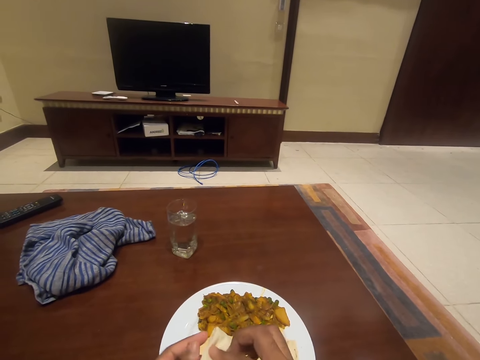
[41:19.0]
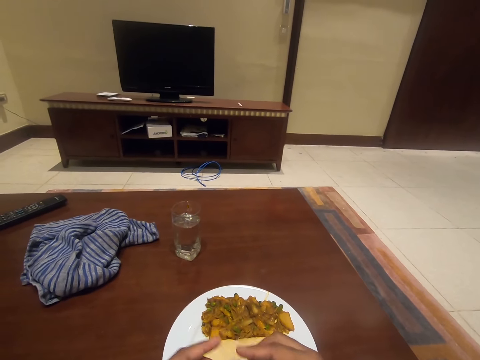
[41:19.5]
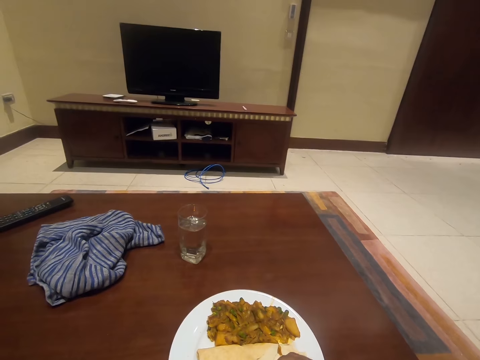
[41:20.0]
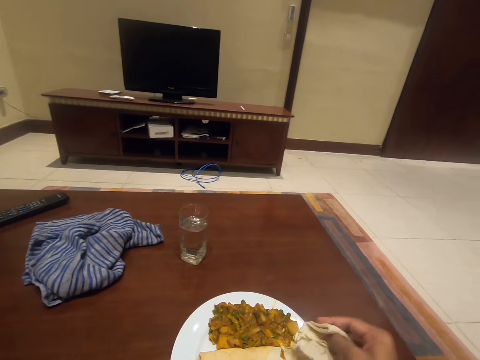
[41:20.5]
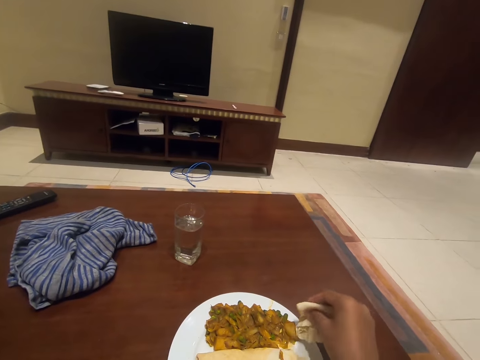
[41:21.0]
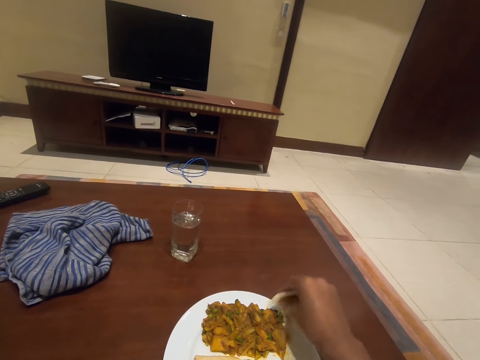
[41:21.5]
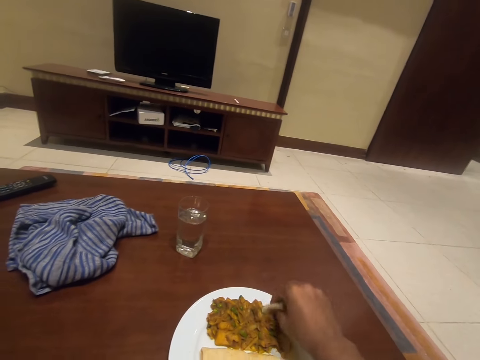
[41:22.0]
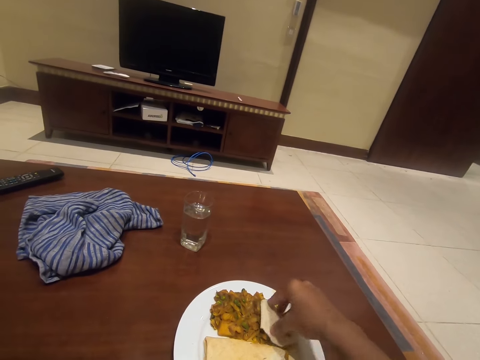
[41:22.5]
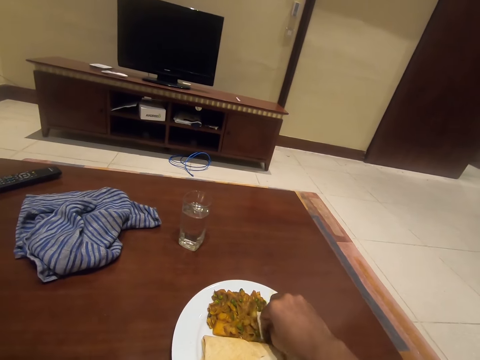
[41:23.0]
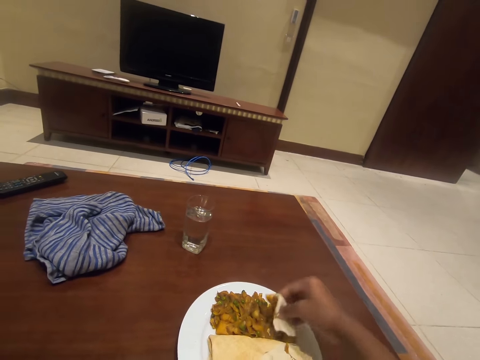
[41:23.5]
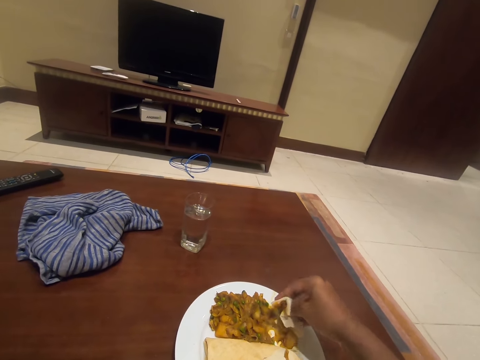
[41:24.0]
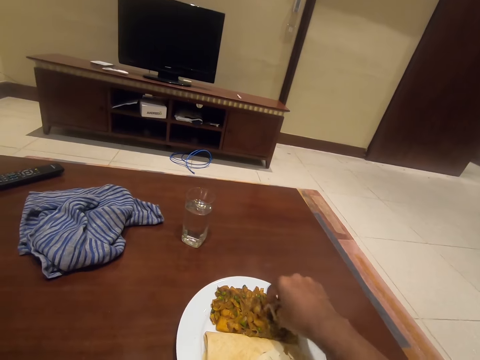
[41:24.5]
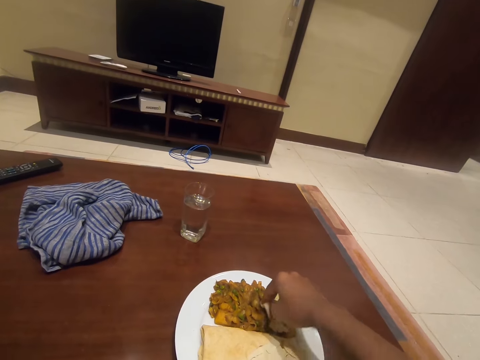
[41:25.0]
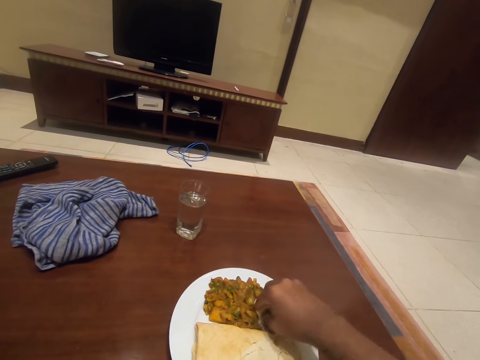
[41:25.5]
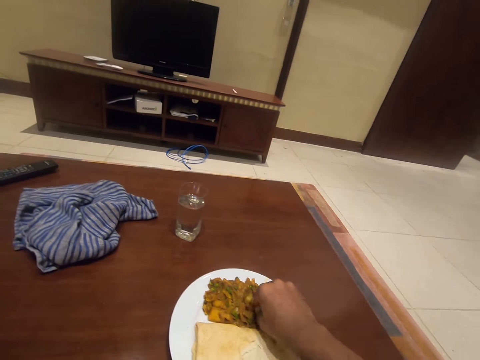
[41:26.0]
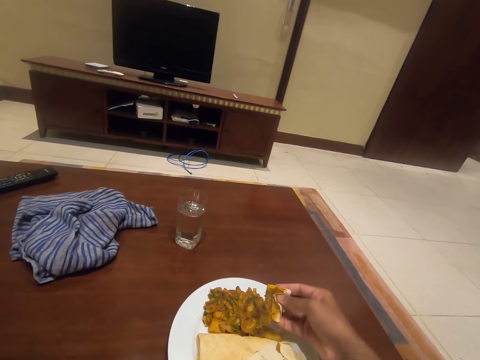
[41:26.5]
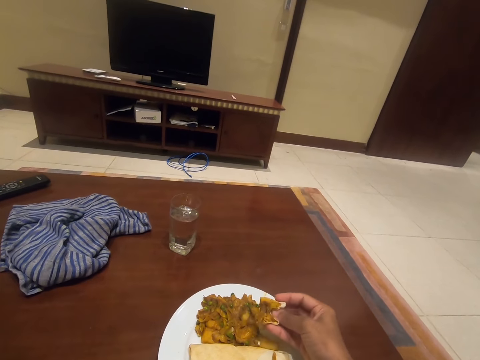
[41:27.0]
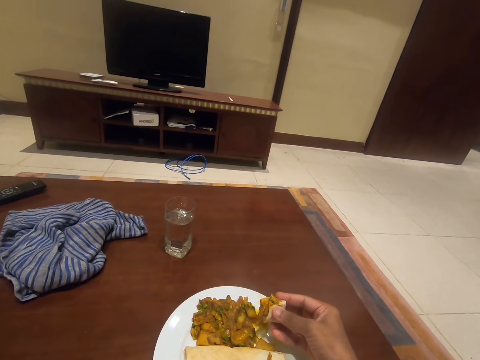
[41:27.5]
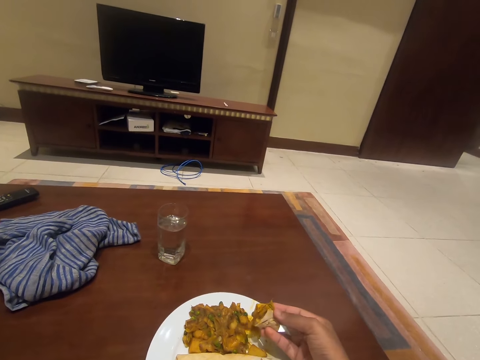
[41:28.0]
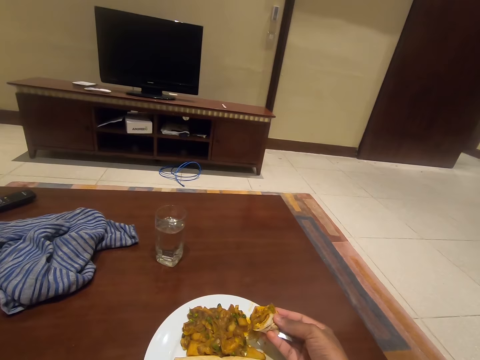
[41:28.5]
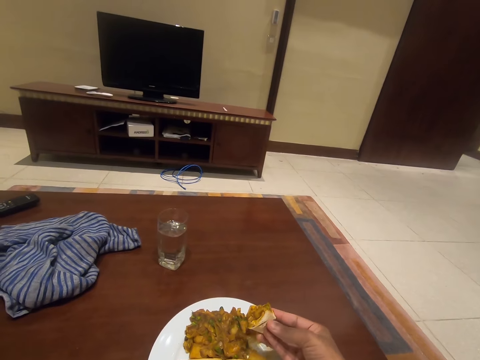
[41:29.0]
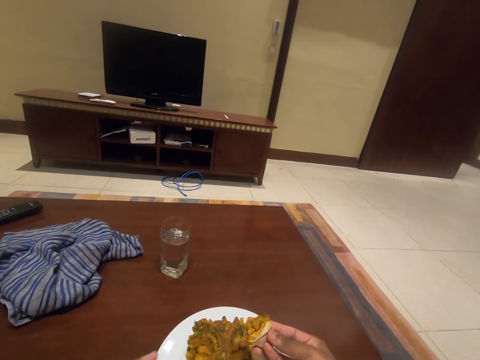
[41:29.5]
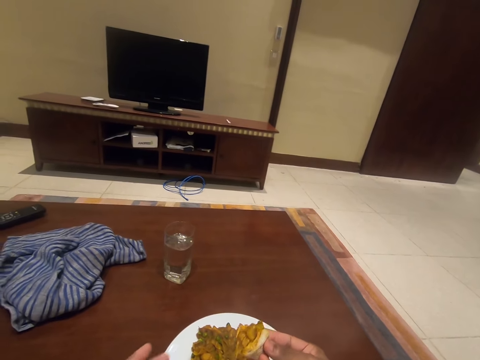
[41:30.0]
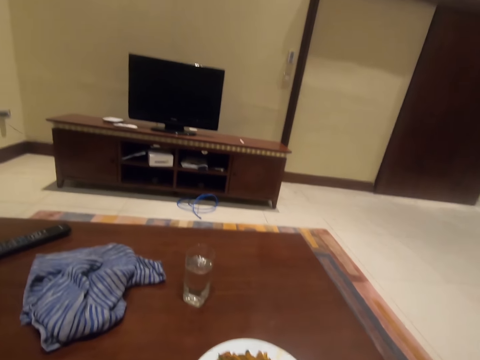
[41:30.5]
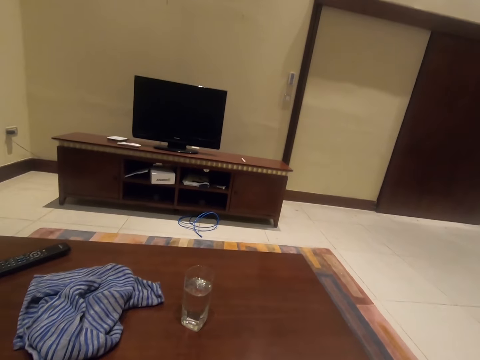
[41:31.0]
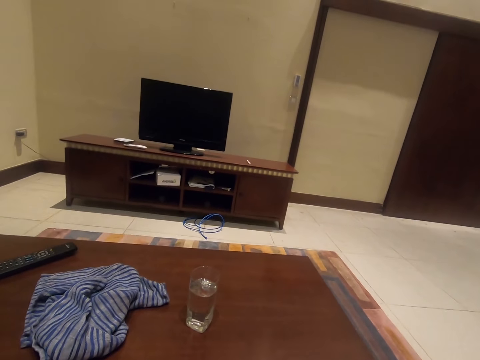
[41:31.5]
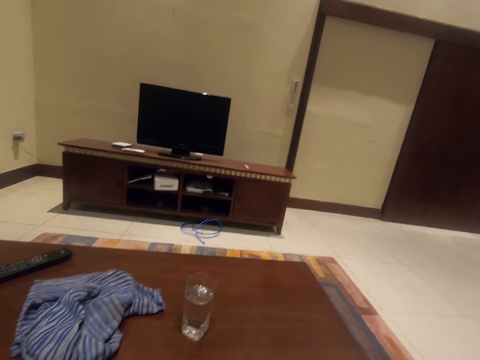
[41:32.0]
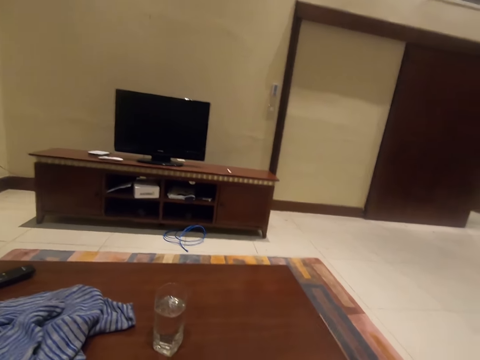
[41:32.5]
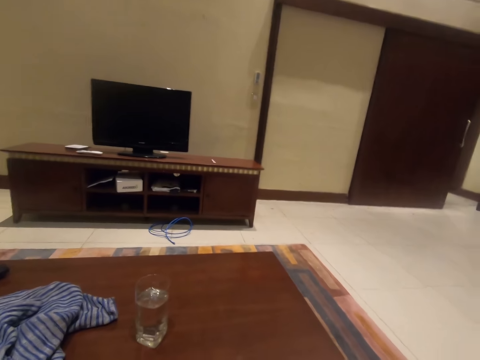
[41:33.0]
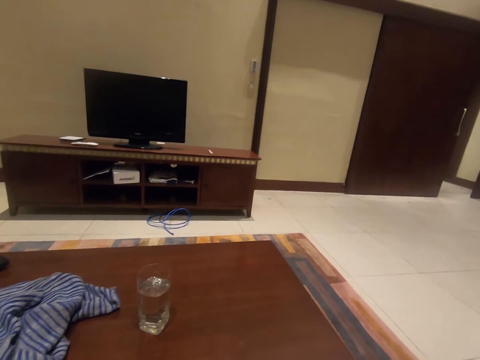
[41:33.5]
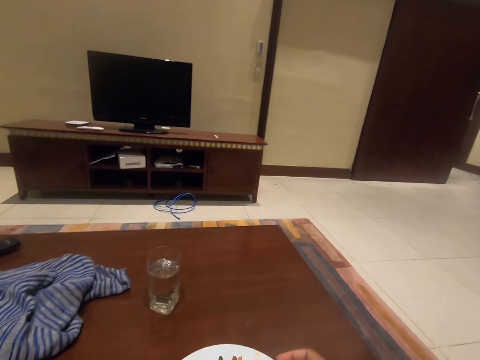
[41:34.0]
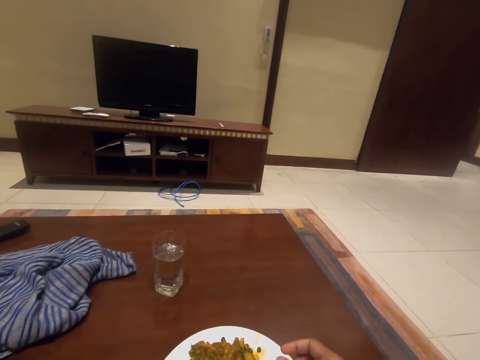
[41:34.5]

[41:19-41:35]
The camera wearer scoops the food with the dough from the plate. They eat the food.

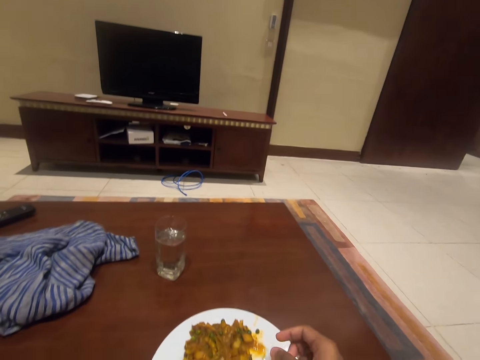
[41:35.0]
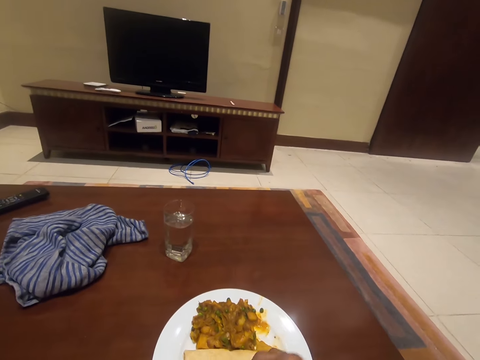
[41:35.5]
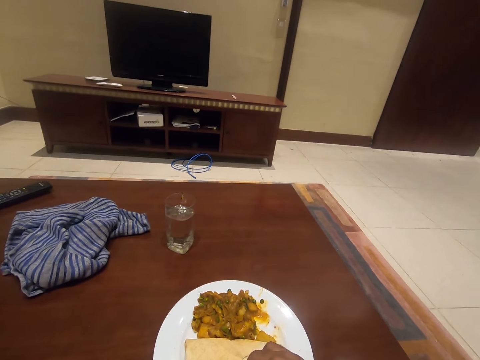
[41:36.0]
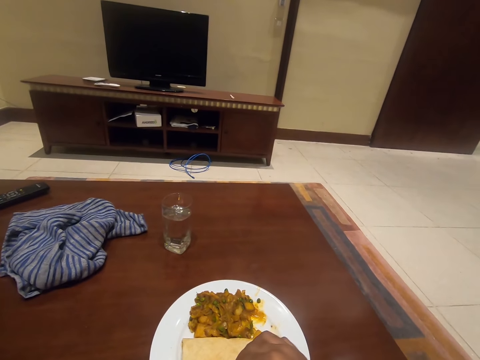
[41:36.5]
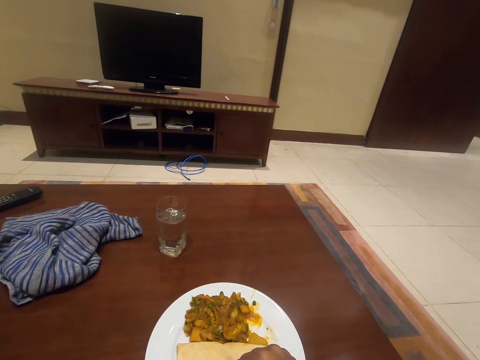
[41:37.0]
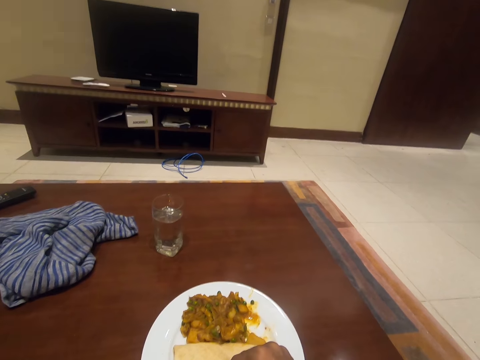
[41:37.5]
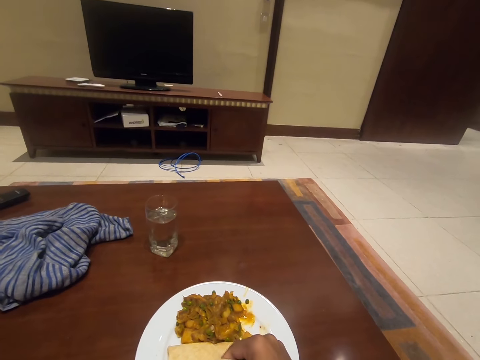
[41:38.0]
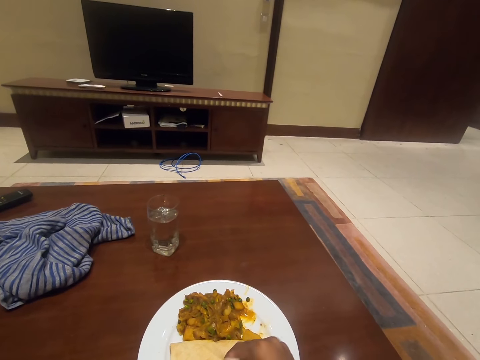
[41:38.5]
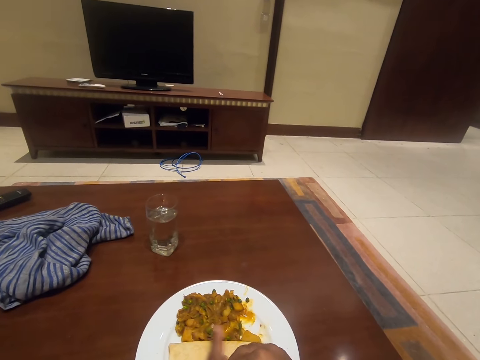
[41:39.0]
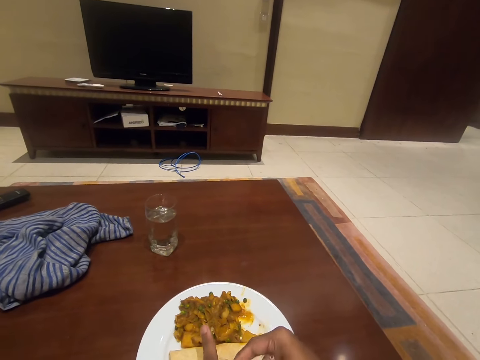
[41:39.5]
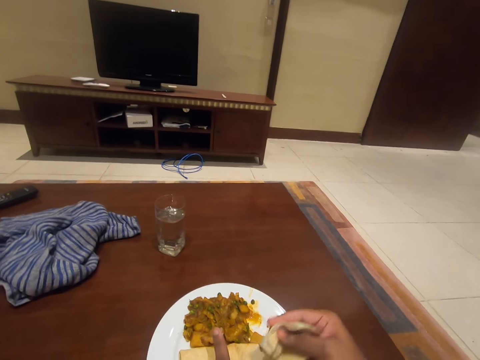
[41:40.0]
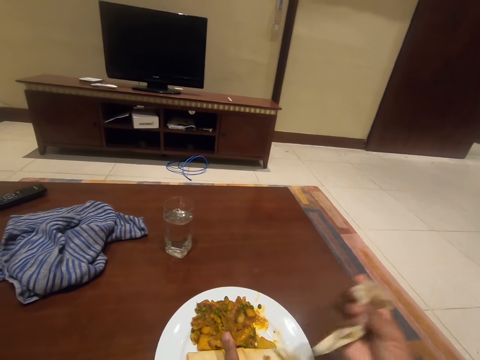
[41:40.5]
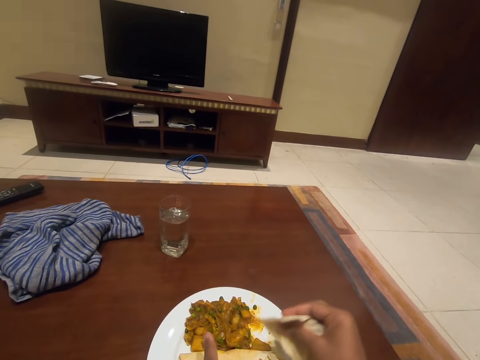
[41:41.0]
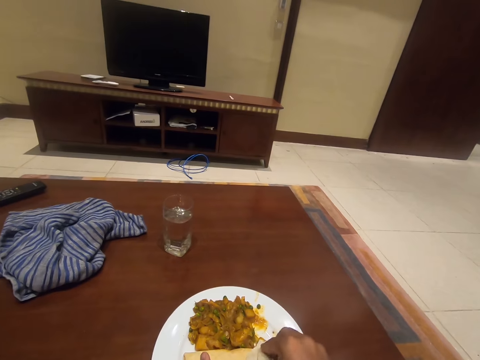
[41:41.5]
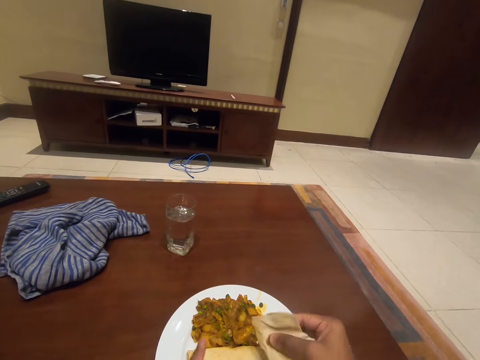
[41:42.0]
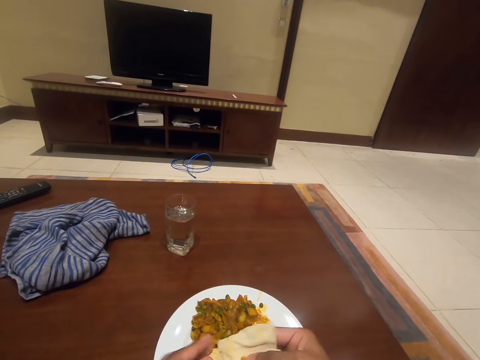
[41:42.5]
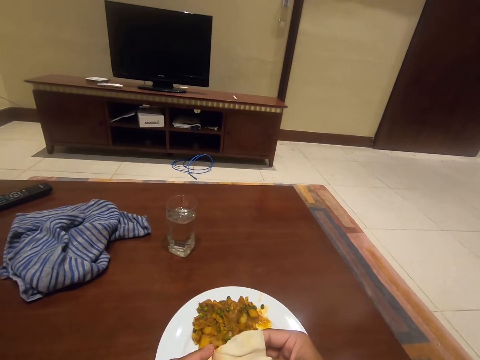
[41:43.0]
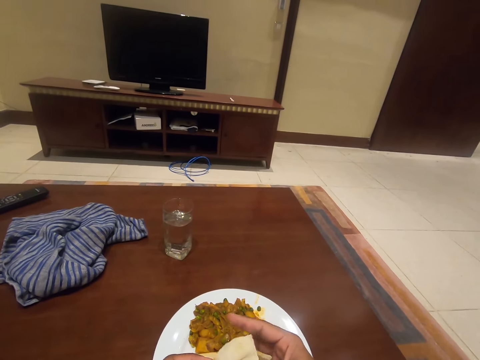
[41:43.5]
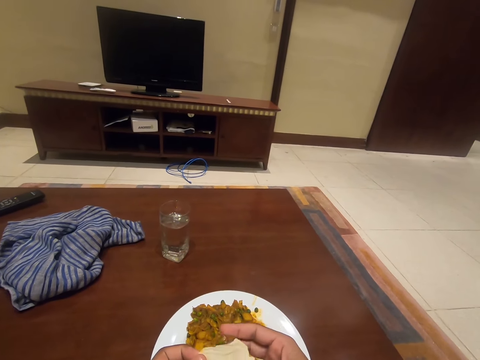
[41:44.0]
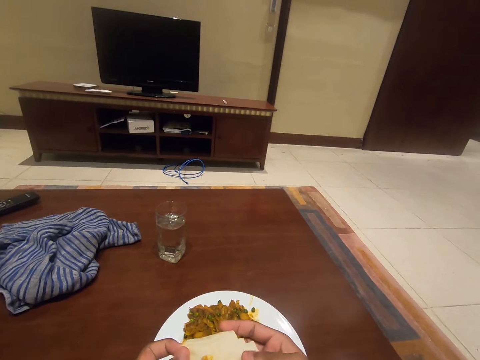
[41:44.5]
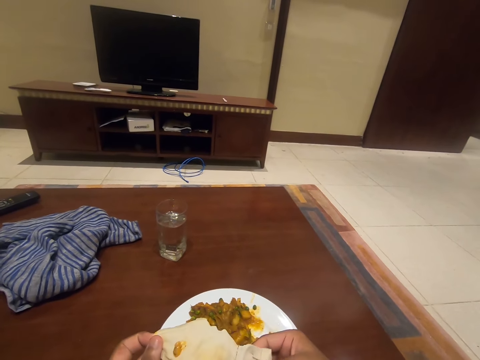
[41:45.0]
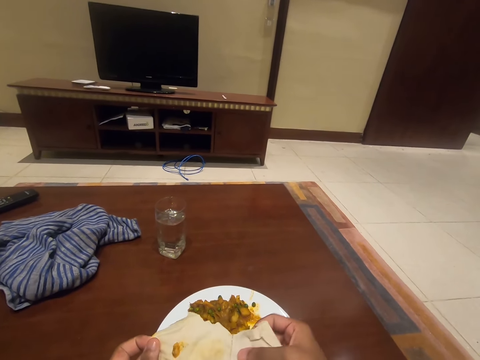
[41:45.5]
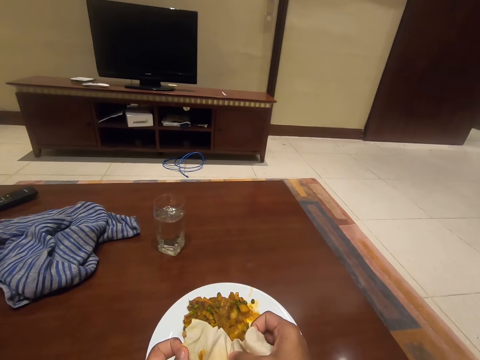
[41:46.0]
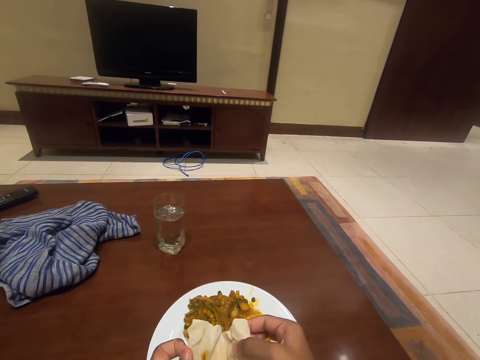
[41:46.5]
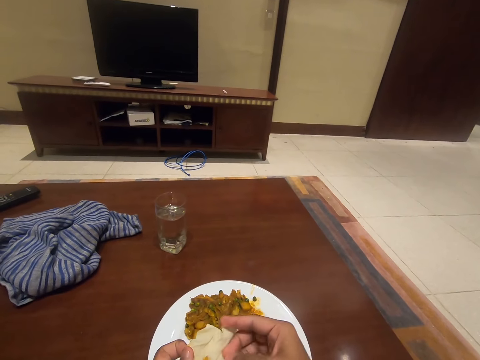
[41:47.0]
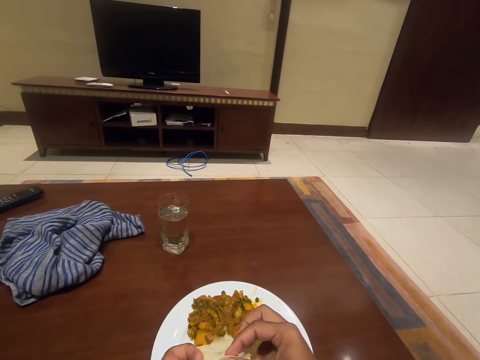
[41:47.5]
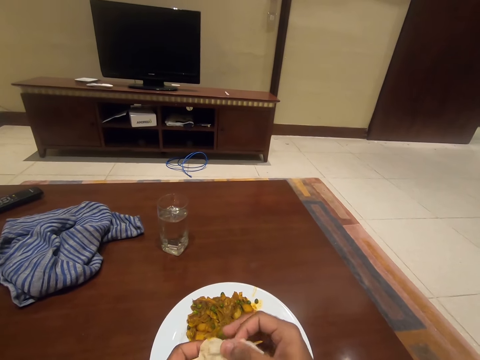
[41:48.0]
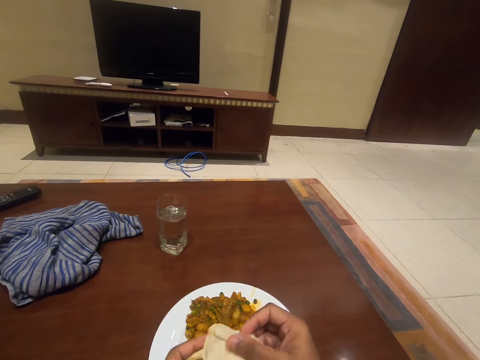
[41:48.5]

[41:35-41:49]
The camera wearer cuts the roti. He tears the dough. He adjusts the dough in his hands. He folds the roti.
